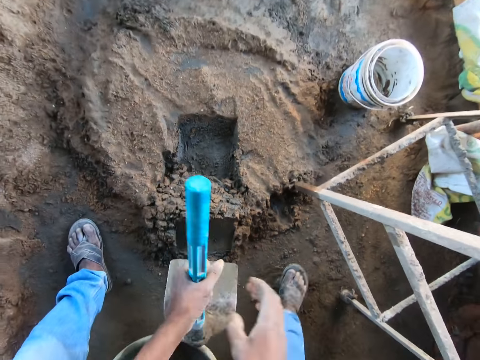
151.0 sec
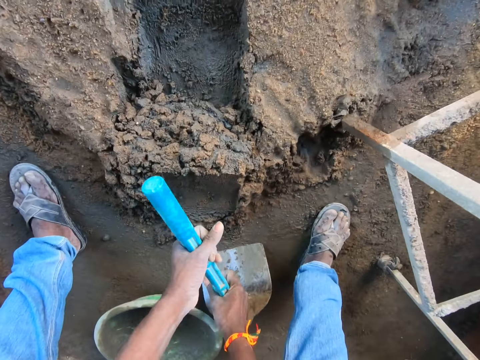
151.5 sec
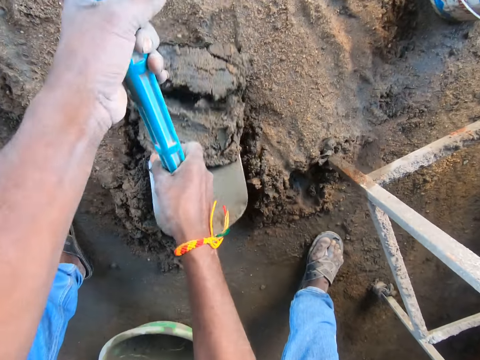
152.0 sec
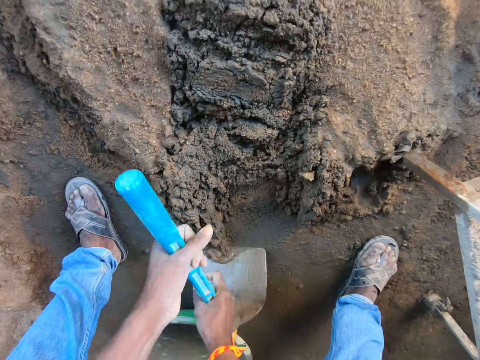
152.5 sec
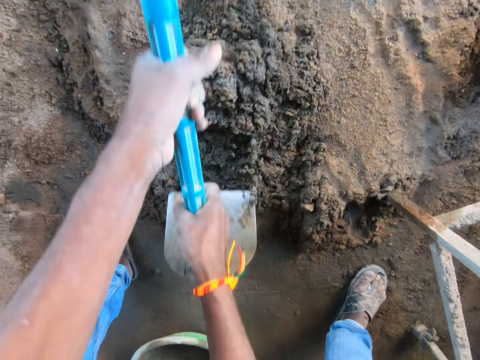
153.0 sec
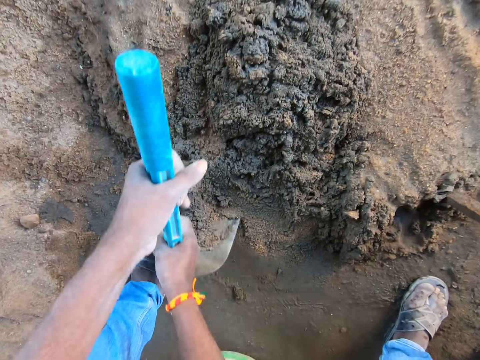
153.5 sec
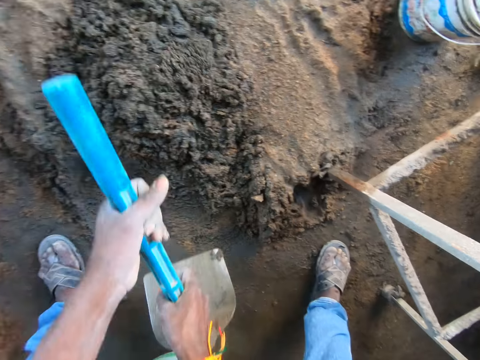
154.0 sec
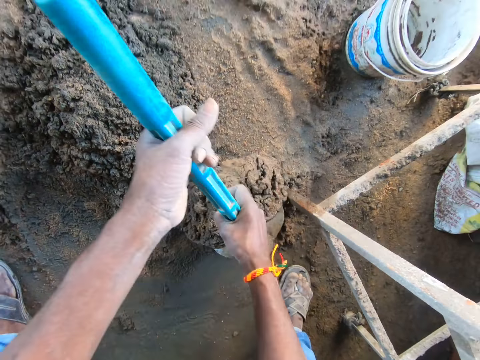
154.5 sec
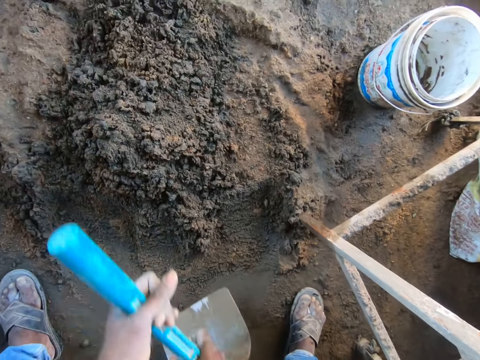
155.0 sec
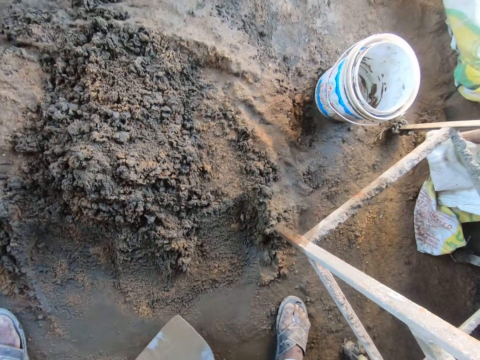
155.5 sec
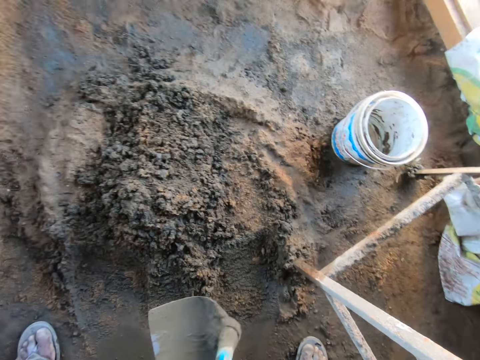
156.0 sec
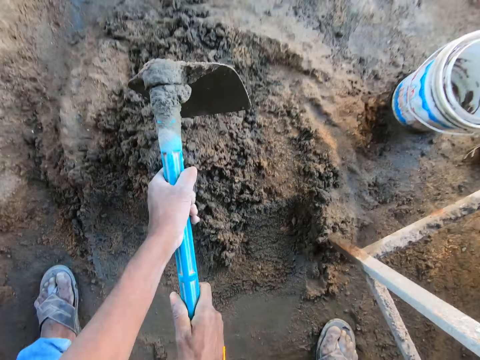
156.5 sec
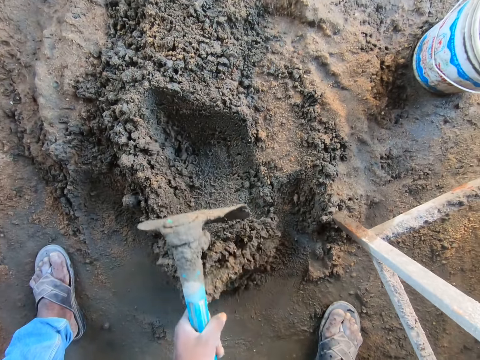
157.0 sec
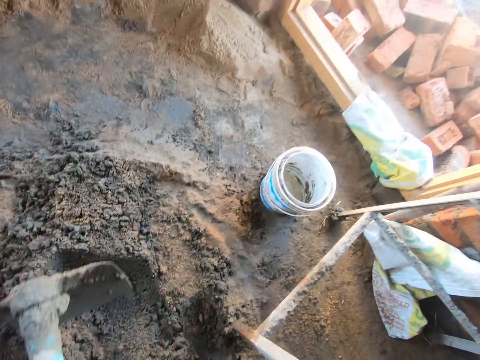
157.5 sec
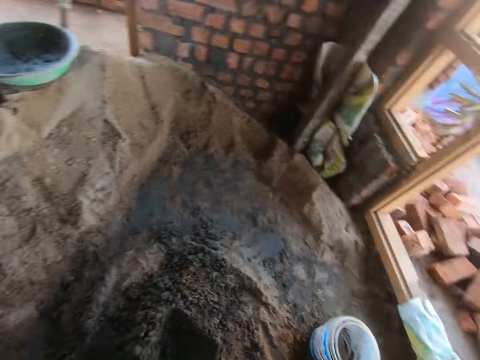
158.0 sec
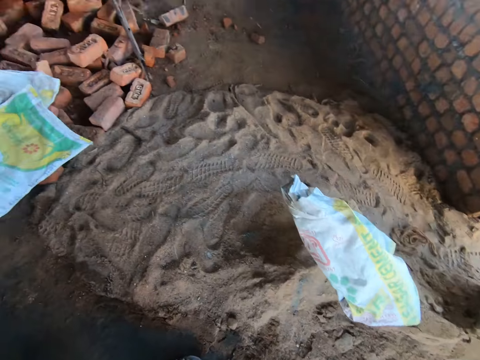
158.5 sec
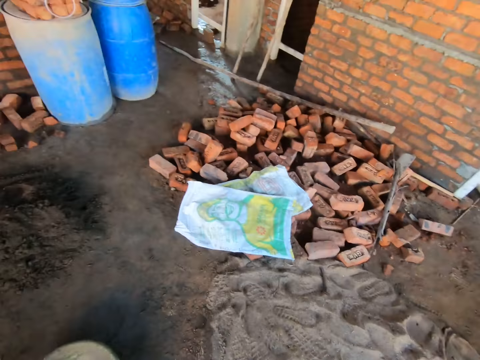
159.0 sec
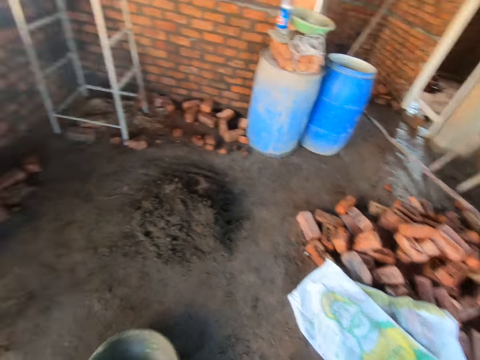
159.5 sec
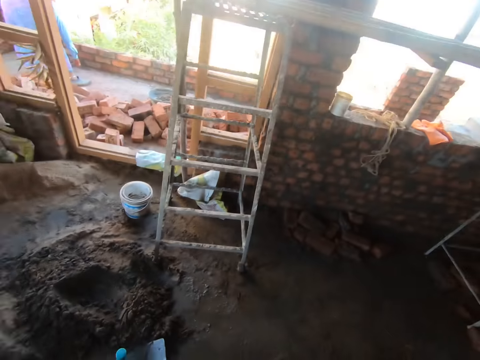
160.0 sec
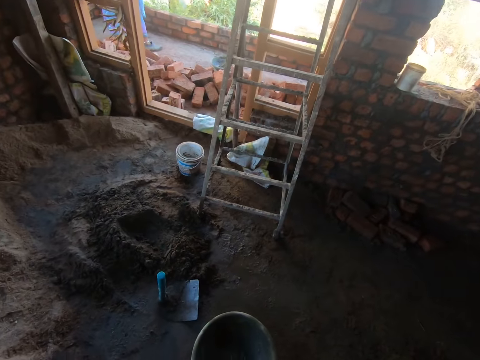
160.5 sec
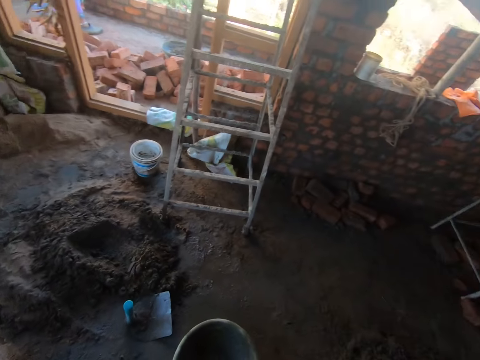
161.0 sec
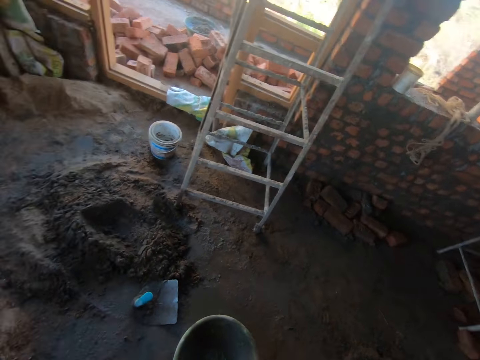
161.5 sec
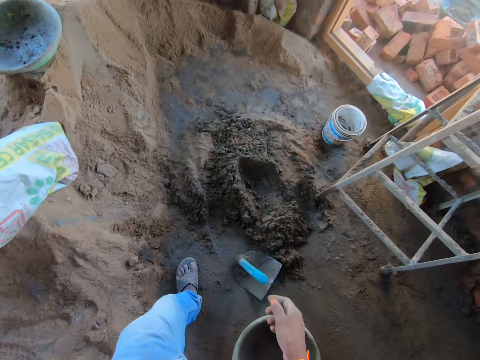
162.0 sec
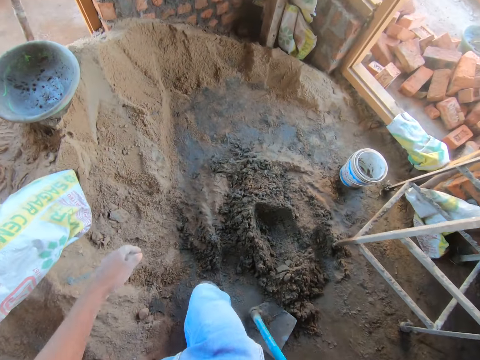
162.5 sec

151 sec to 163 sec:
The camera wearer chops sand using the hoe. They look around the room.

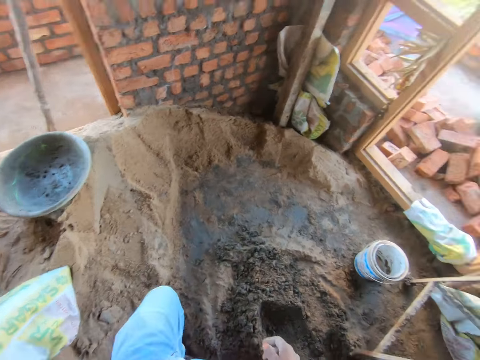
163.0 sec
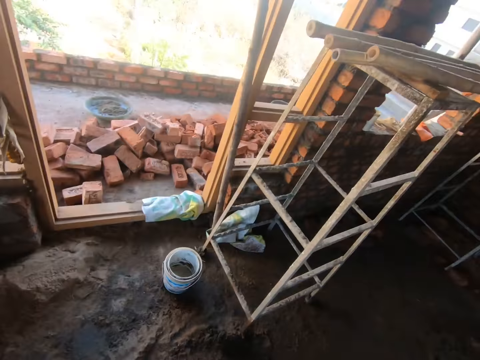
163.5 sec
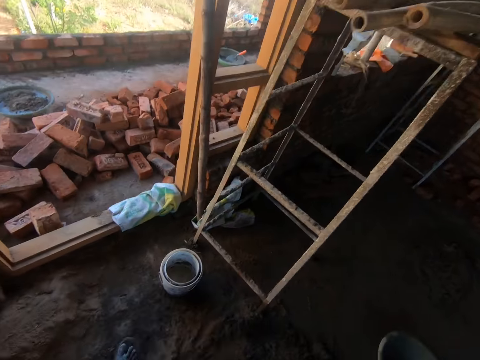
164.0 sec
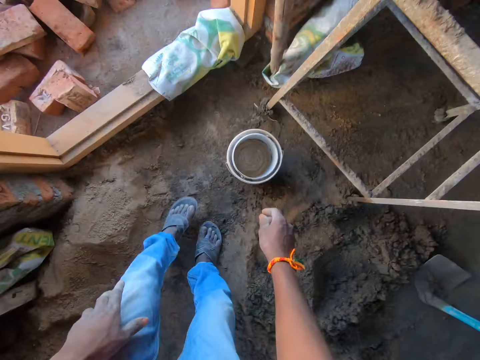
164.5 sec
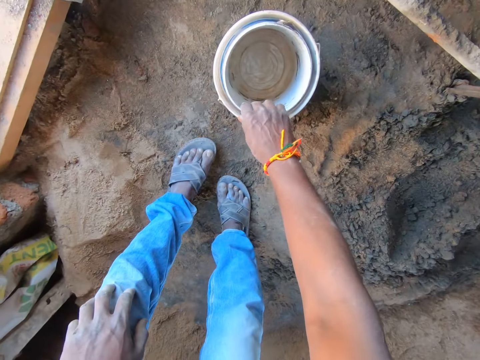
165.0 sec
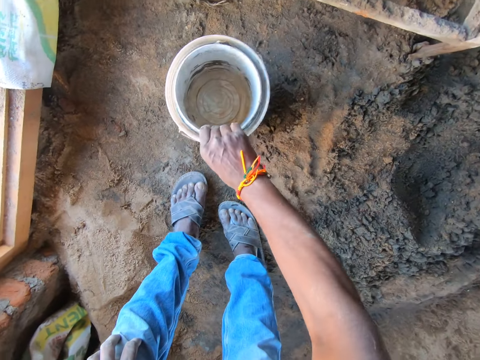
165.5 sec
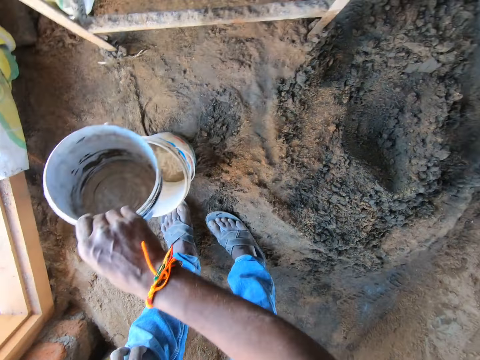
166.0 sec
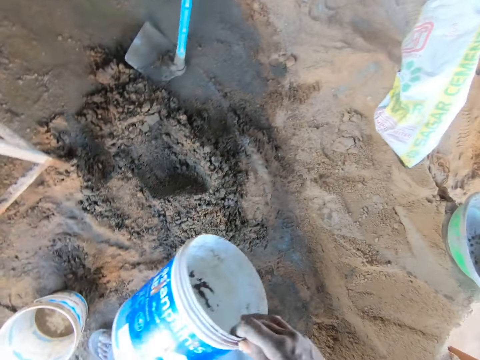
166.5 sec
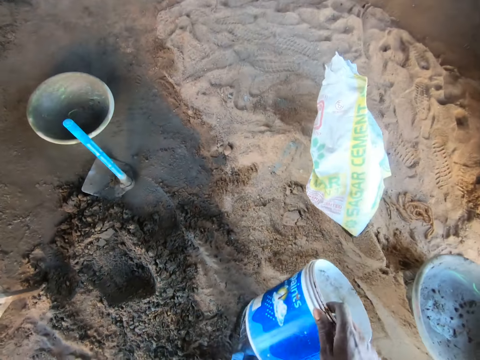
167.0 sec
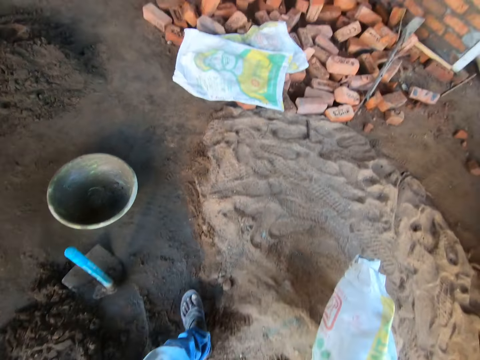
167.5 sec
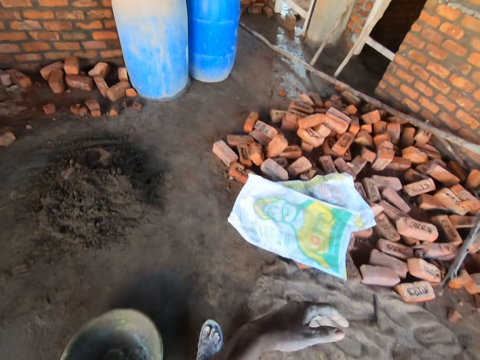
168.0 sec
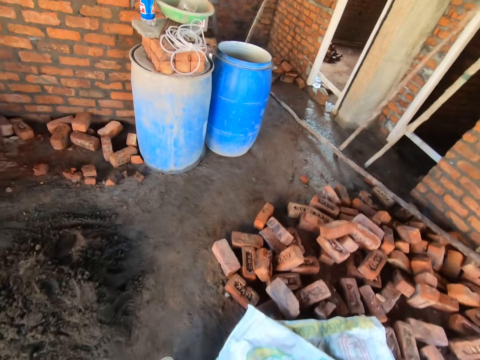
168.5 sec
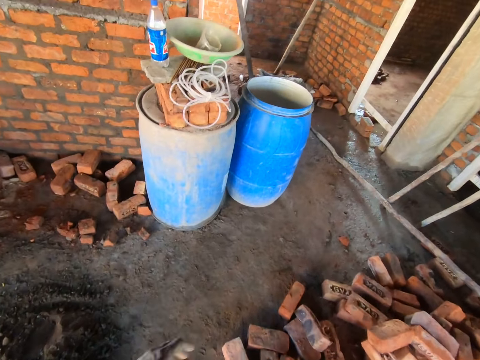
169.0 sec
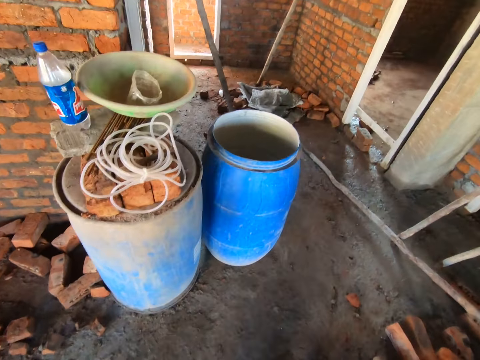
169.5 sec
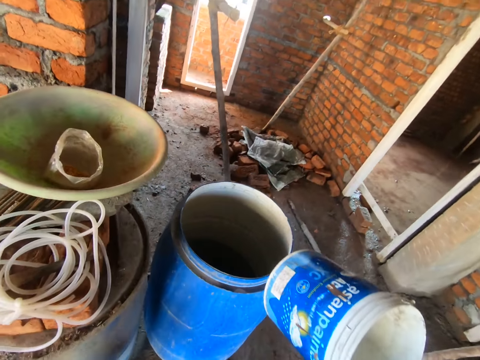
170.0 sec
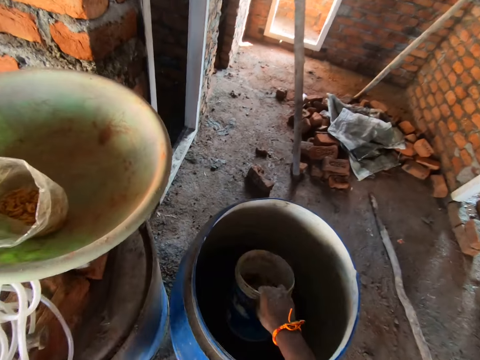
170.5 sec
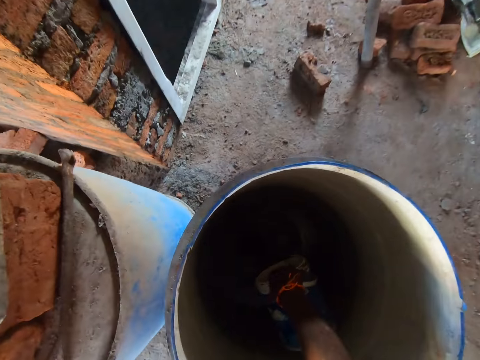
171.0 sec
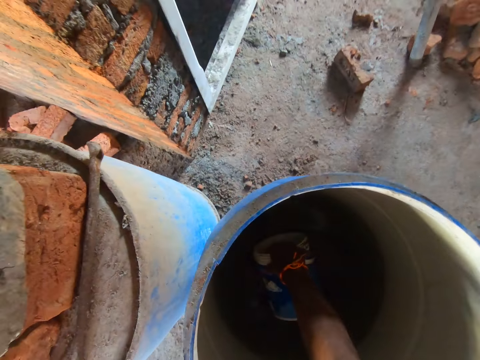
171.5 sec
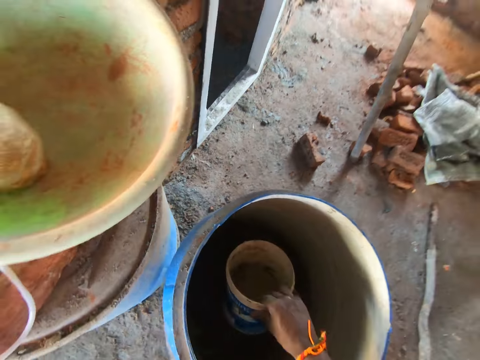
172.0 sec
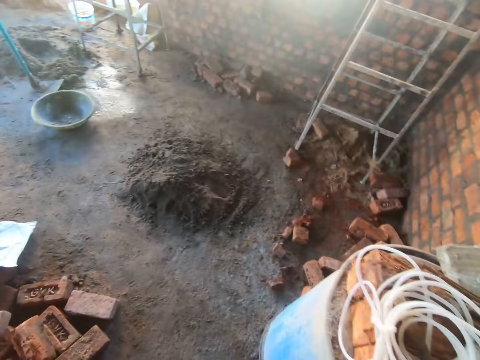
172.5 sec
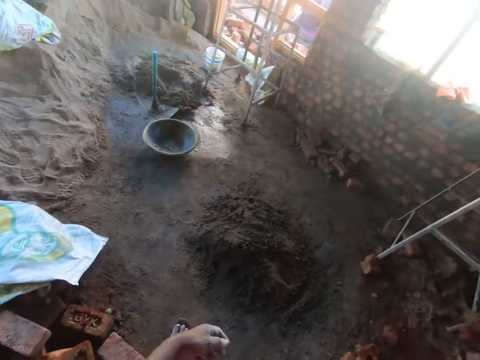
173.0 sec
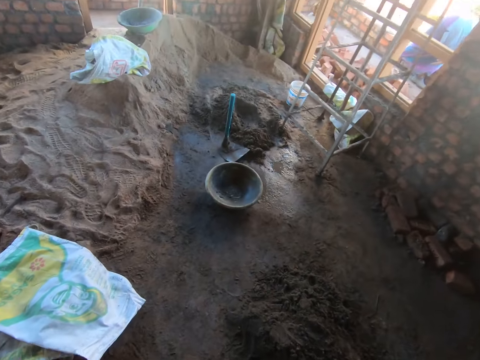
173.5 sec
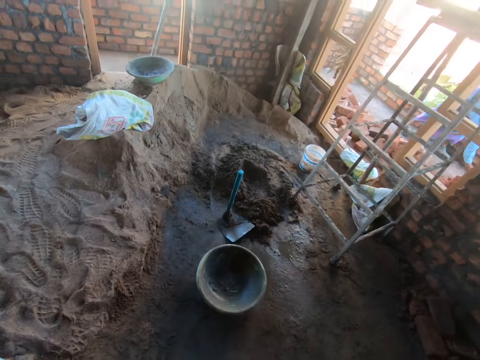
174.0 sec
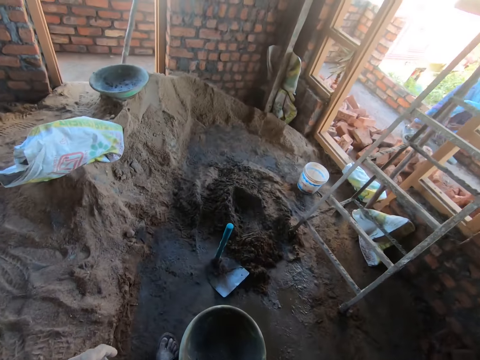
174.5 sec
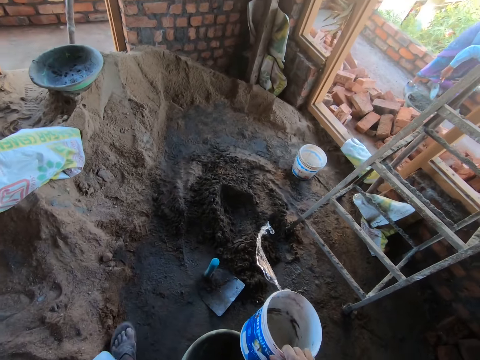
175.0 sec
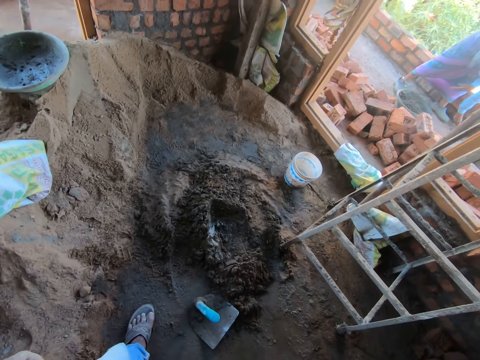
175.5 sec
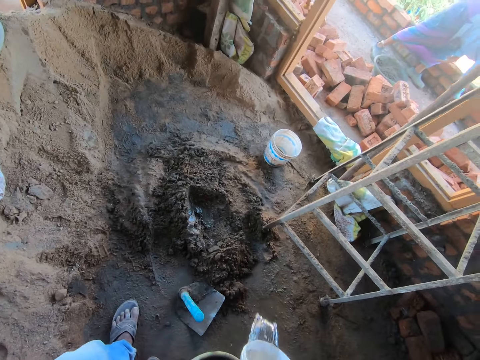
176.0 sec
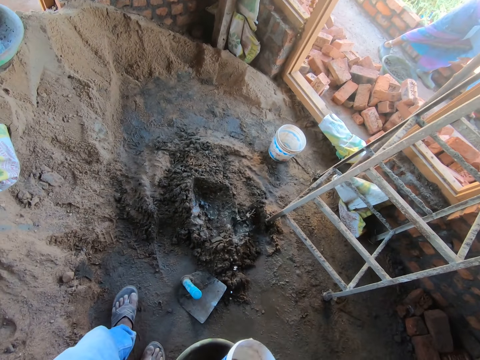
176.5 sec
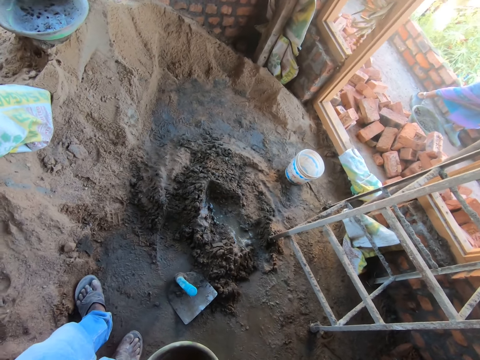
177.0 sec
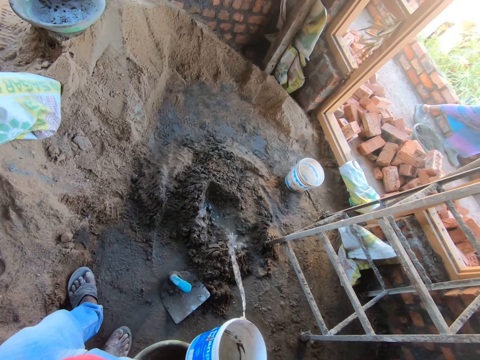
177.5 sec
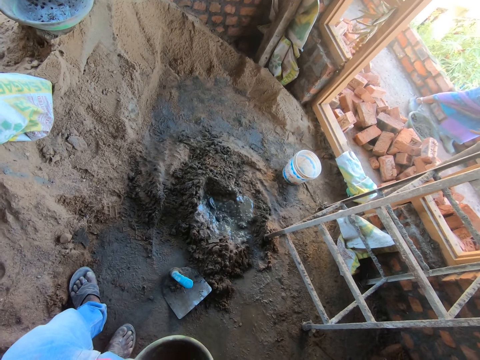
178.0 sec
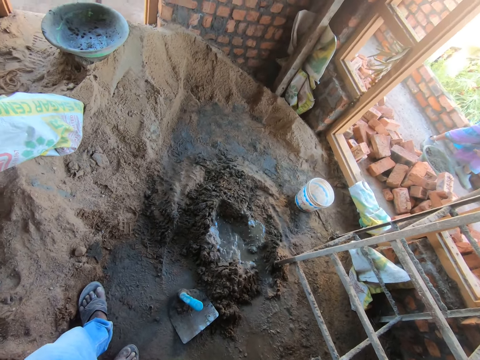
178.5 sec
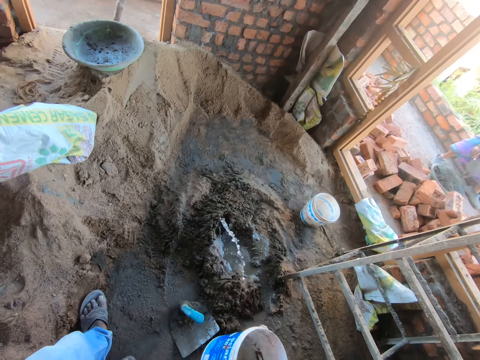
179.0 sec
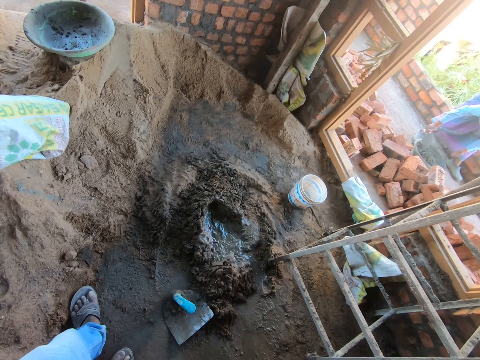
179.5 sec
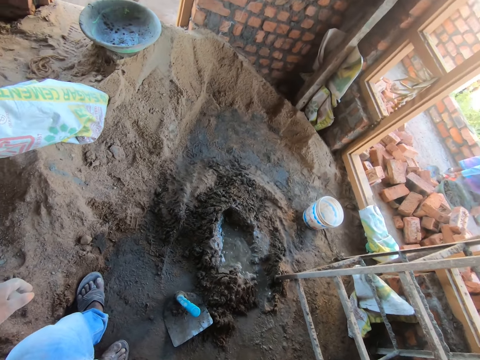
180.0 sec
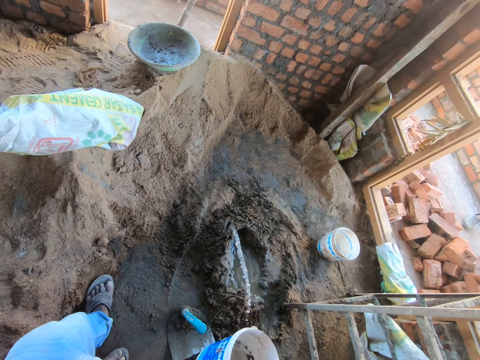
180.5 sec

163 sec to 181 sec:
The camera wearer touches a tin. They walk in the room. They pick a bucket on the floor. They walk in the room. They fetch water from the drum with the bucket. They walk in the room. They pour the water from the bucket on the sand.
